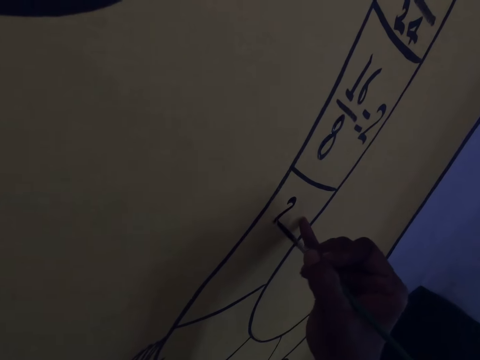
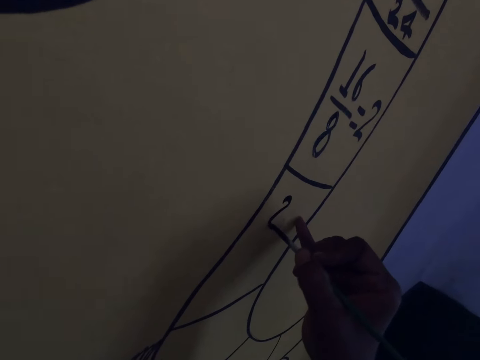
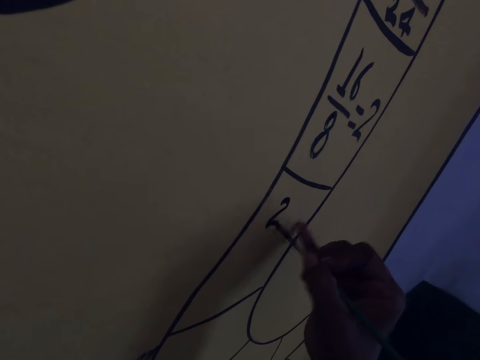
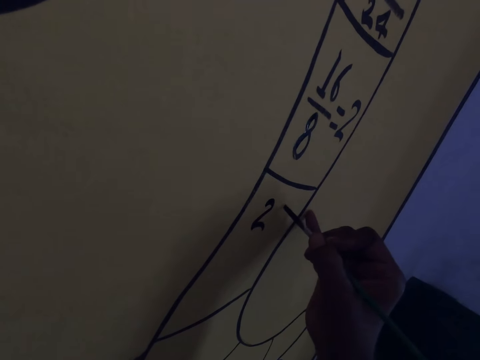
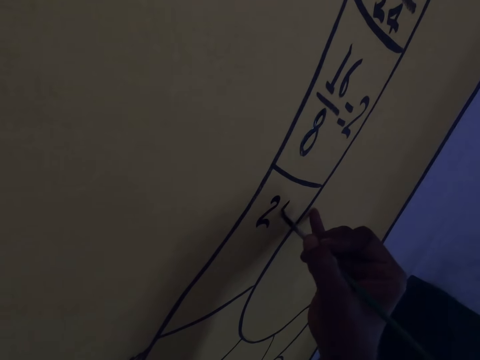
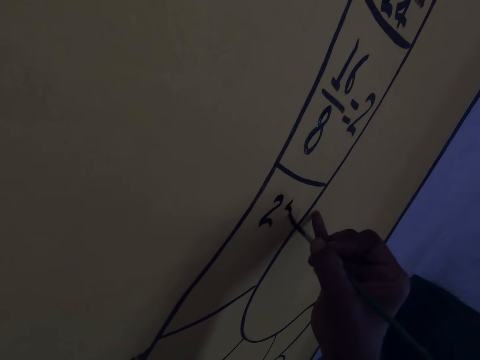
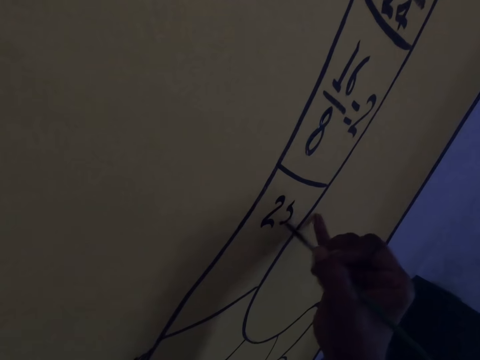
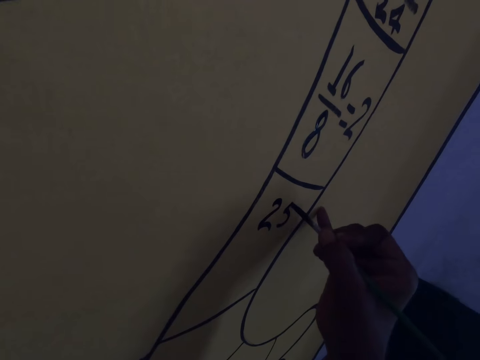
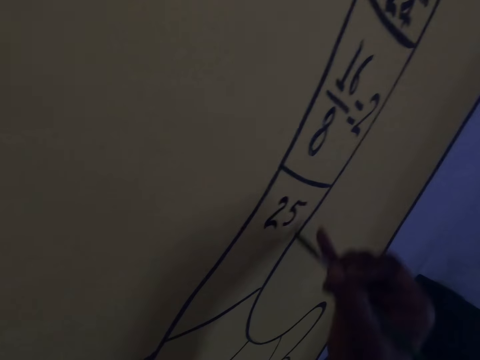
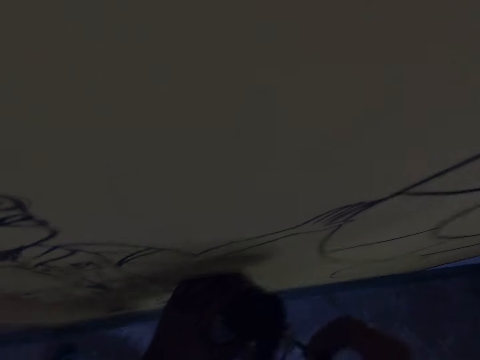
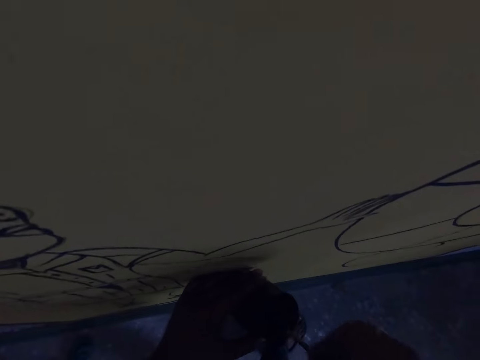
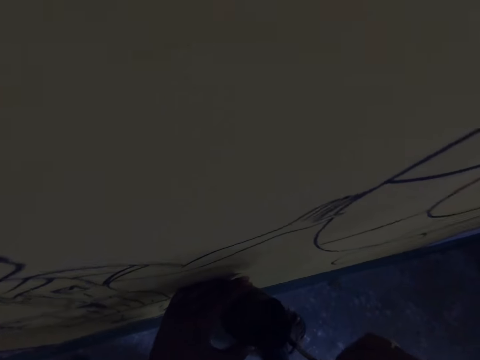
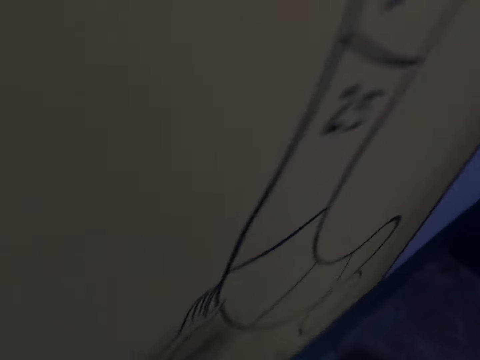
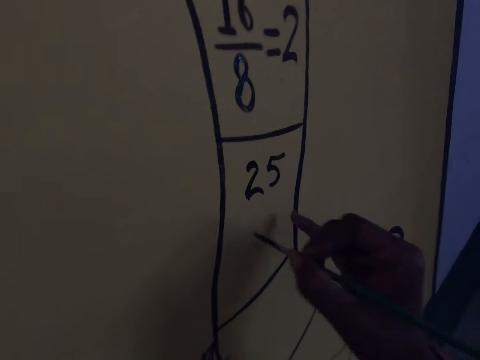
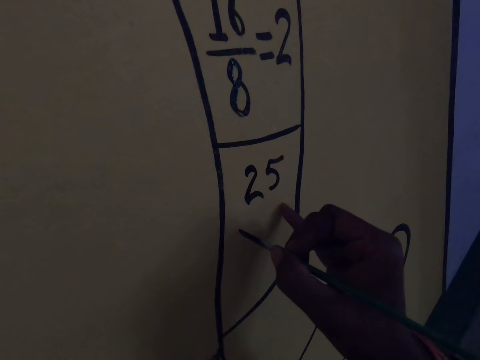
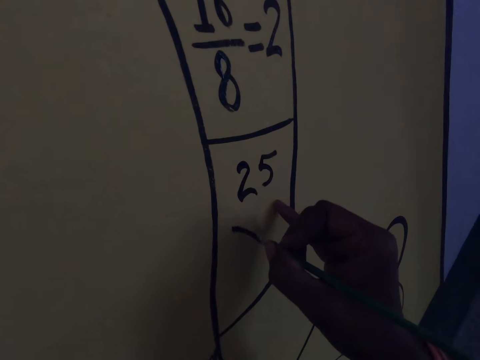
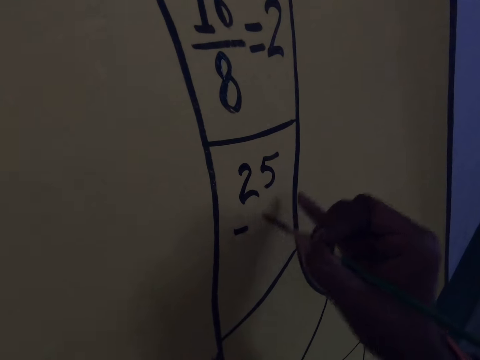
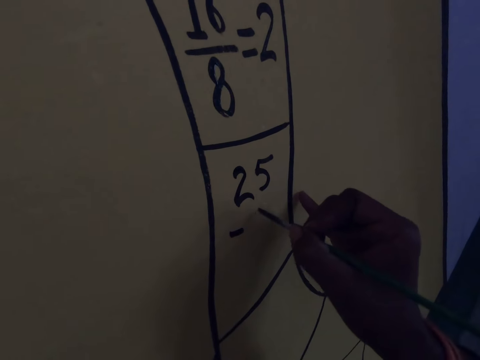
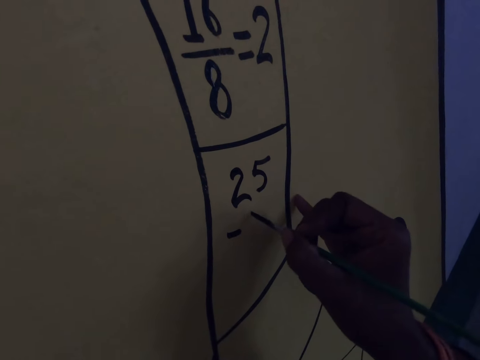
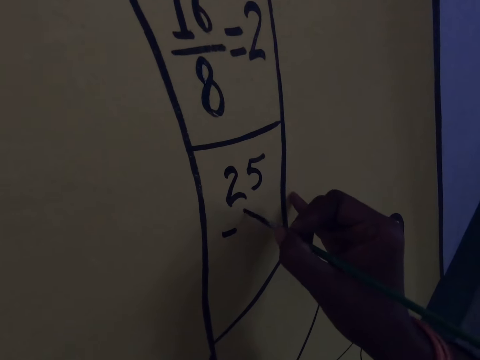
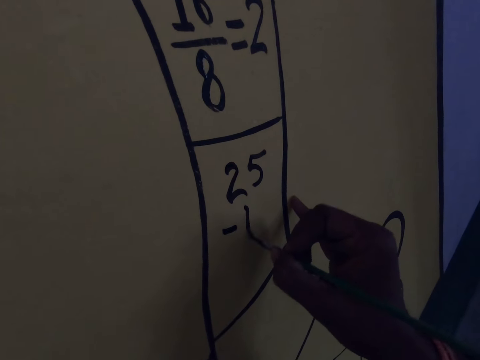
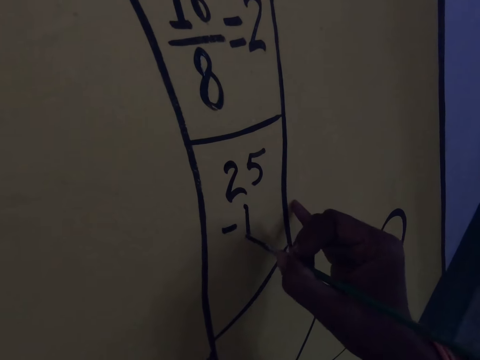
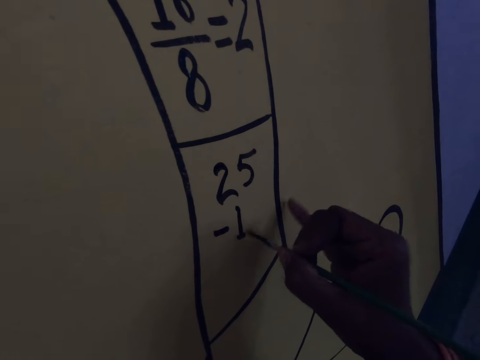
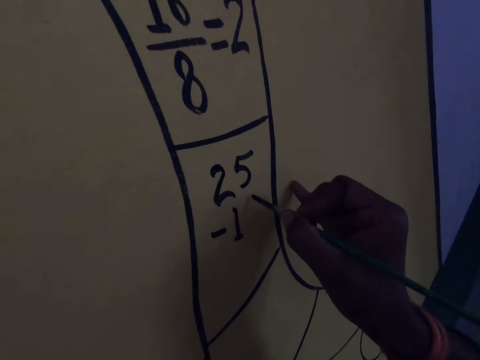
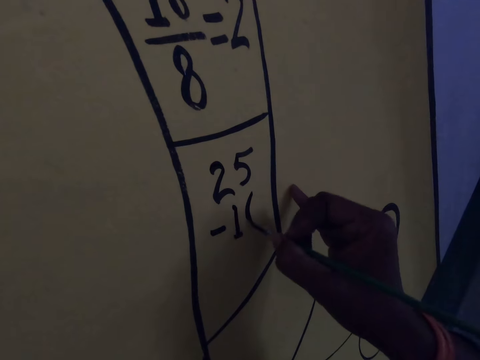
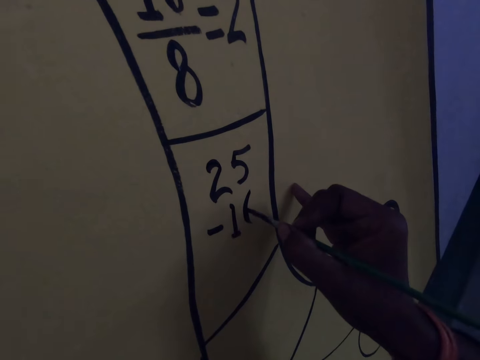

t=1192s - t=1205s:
The camera wearer dips the paint brush in the paint container. They draw on the wall with the paint brush.

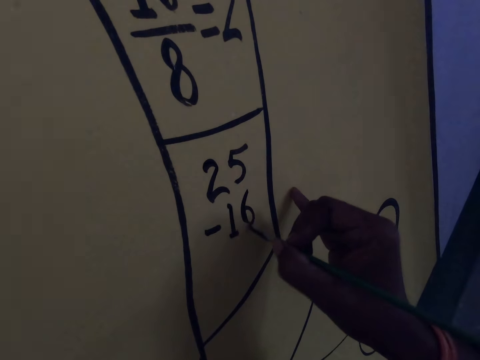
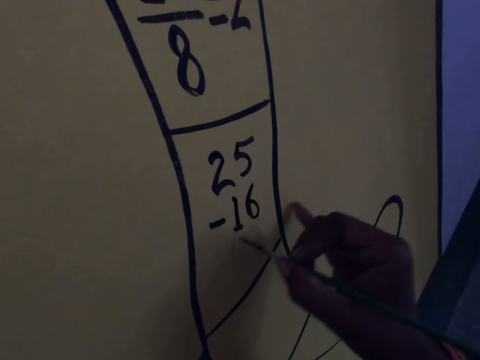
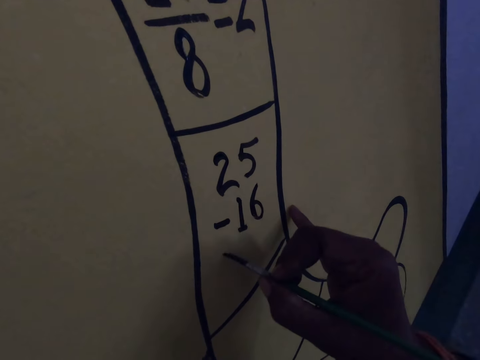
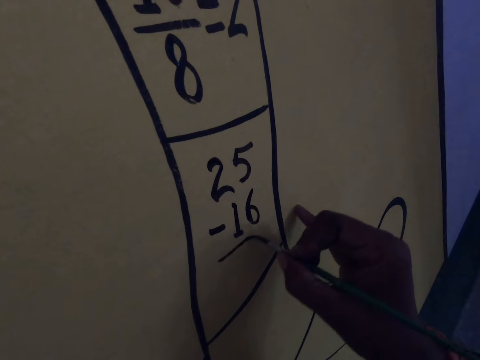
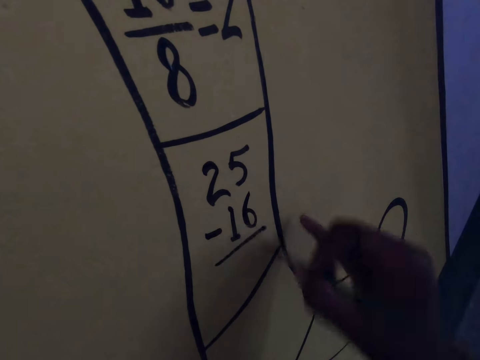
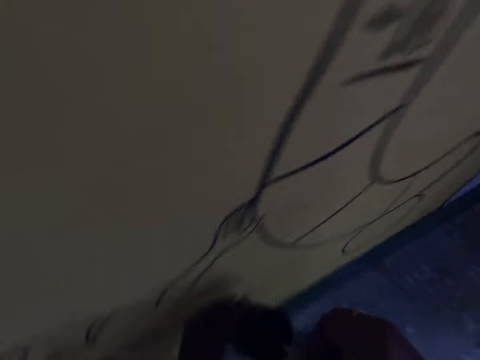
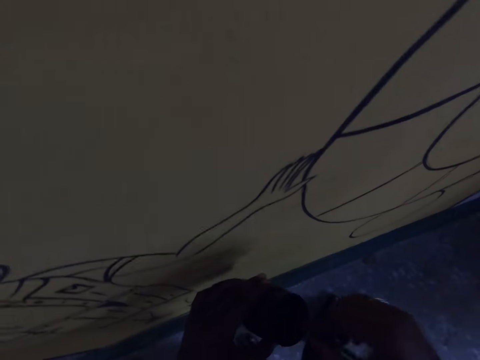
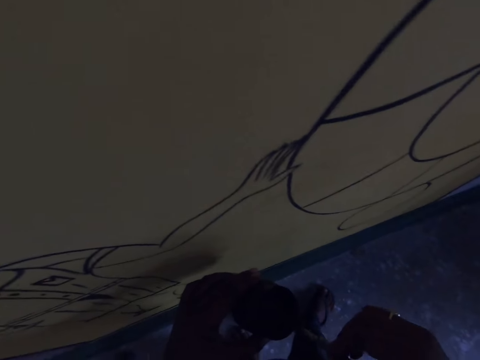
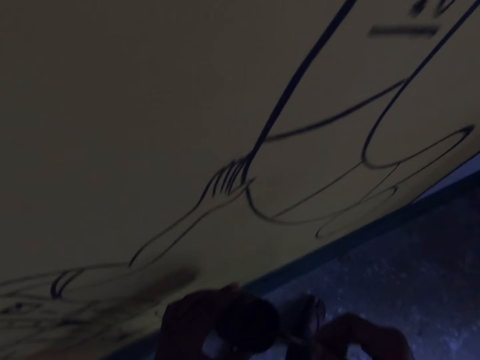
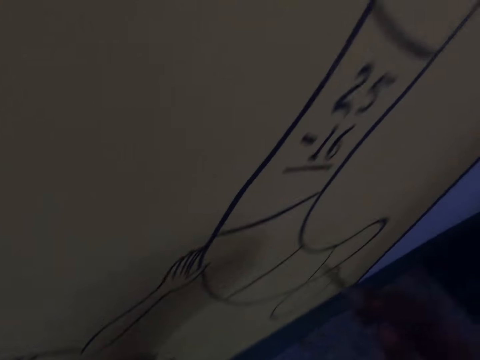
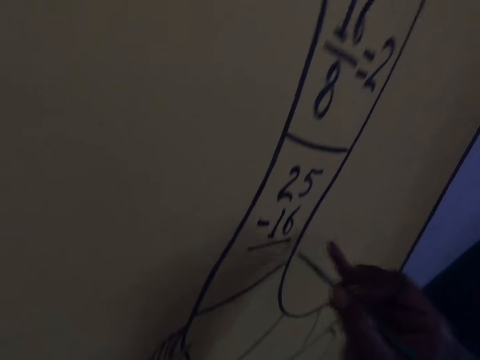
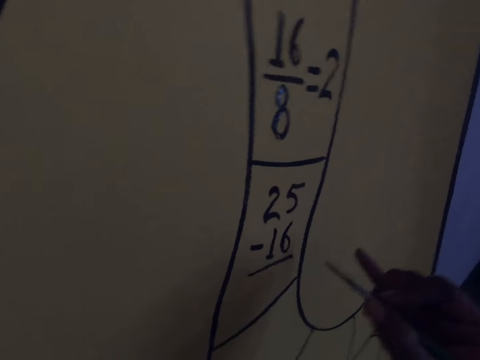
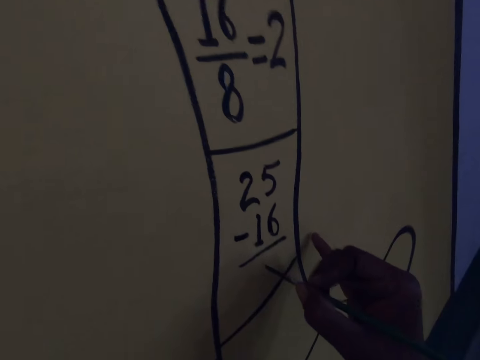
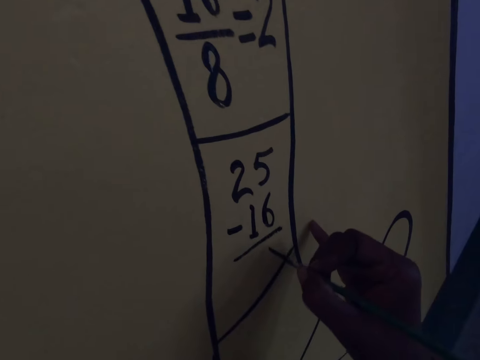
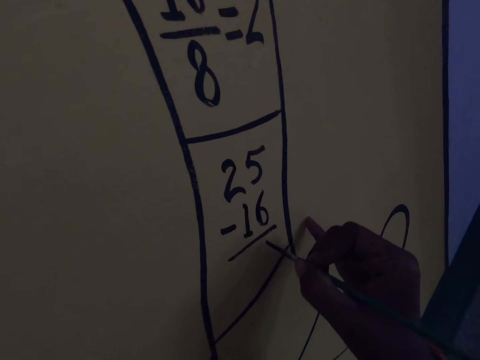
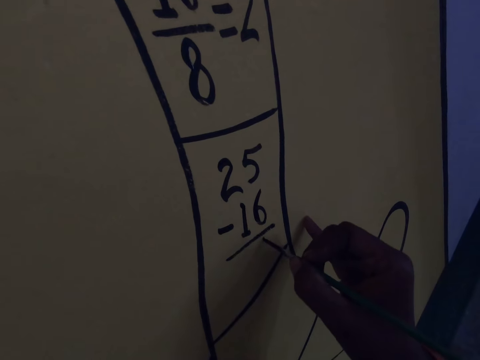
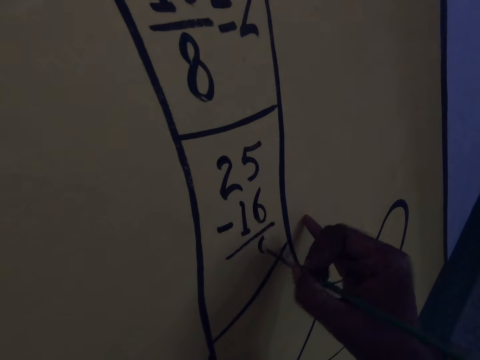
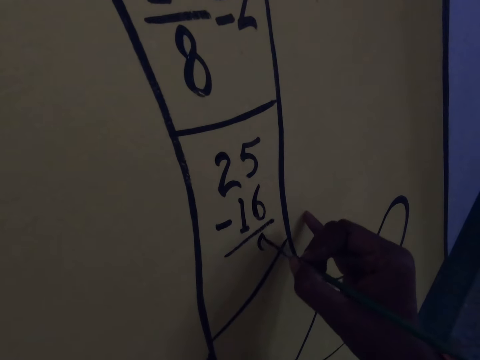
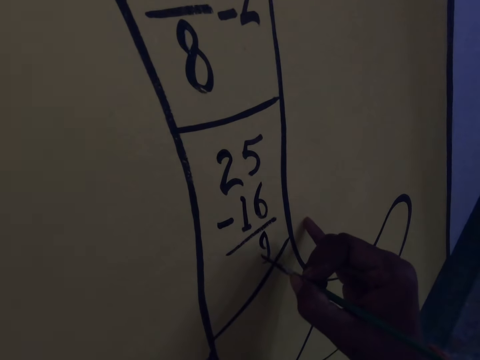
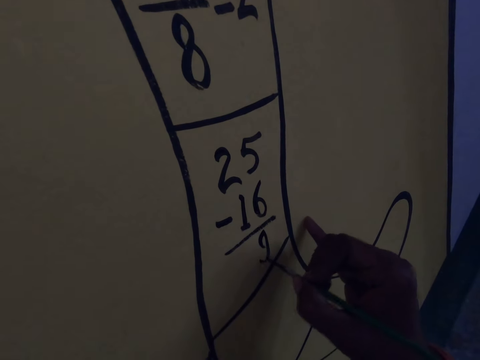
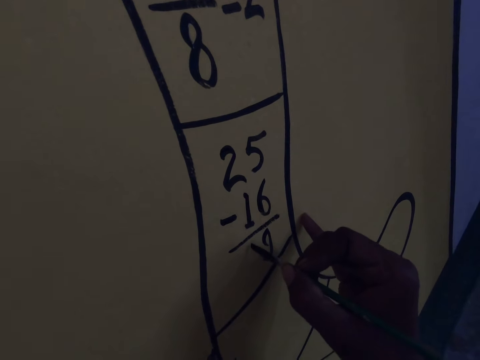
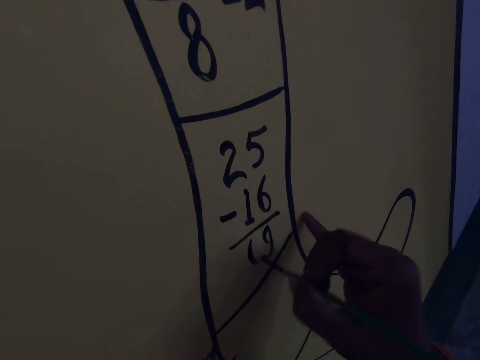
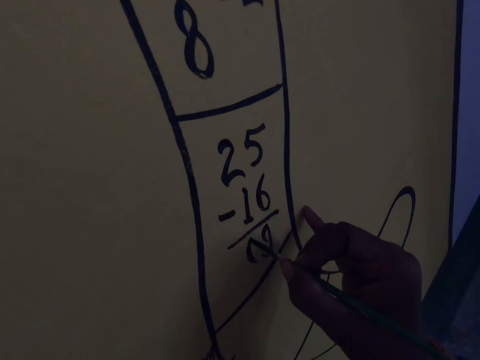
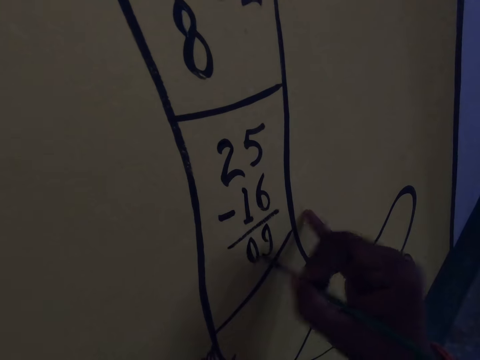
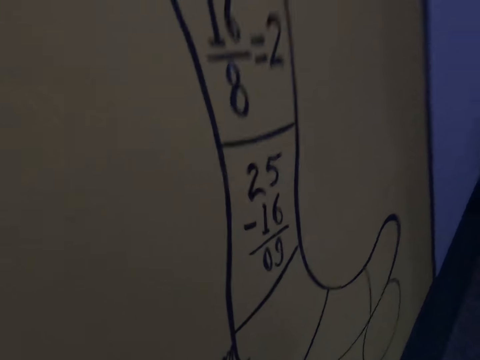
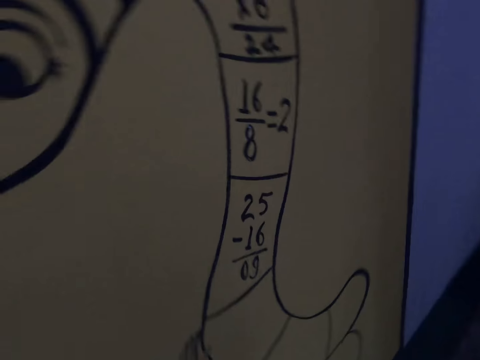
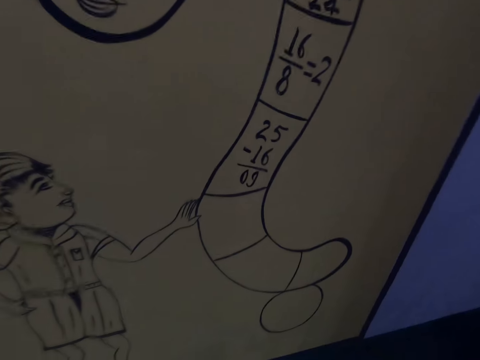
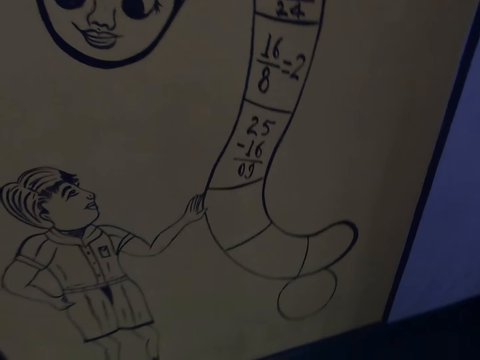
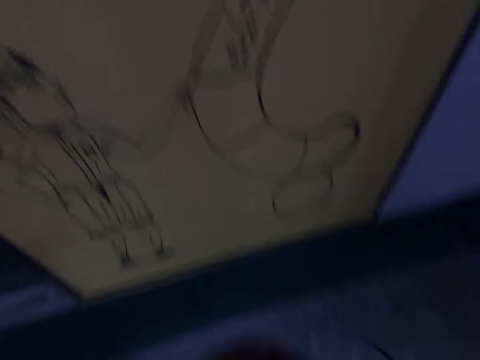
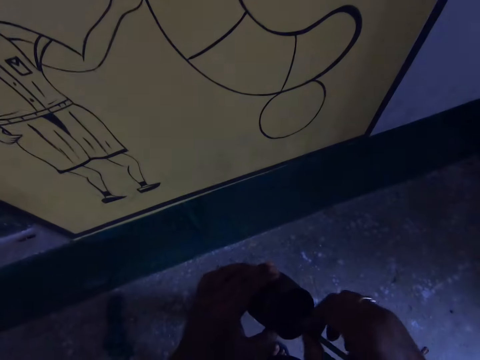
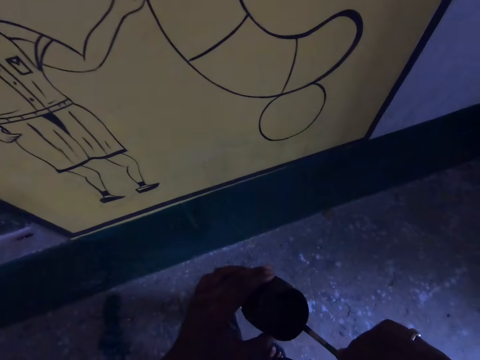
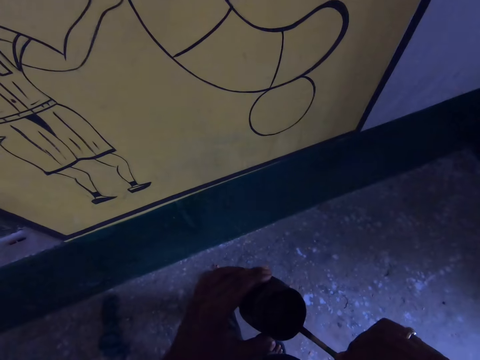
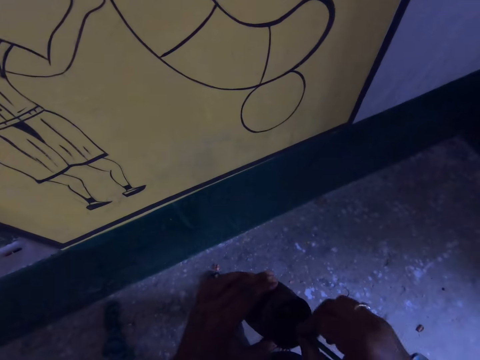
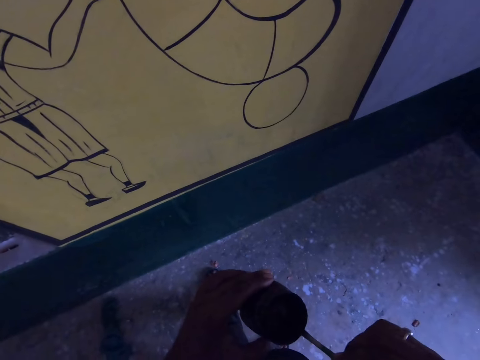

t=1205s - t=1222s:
The camera wearer dips the paint brush in the paint container. They drain the paint on the brush on the edge of the paint container. They draw on the wall or canvas with the paint brush. They dip the paint brush in the paint container. They look at the canvas. They drain the paint on the brush on the edge of the paint container.
